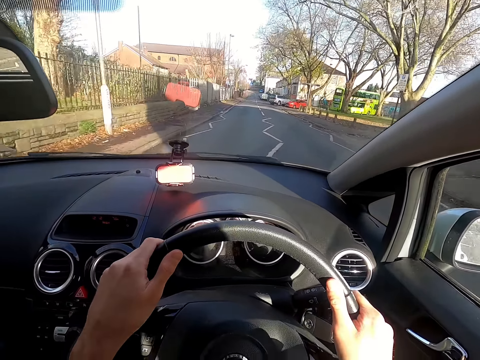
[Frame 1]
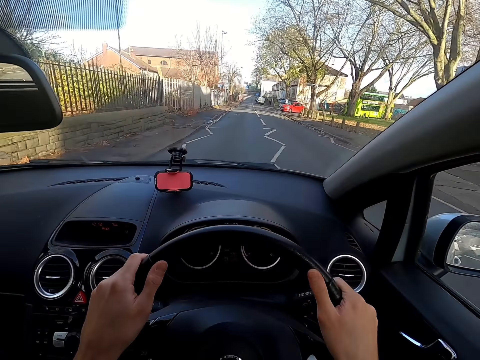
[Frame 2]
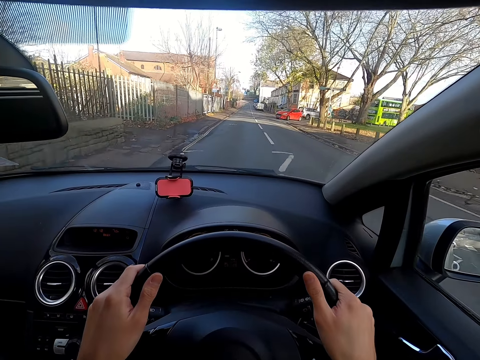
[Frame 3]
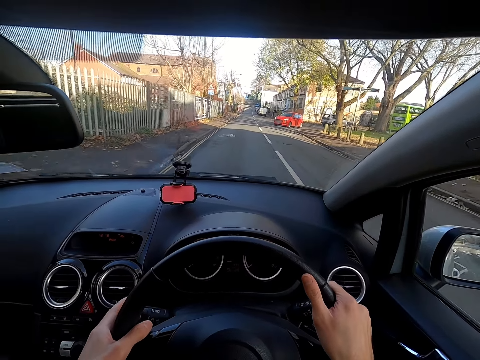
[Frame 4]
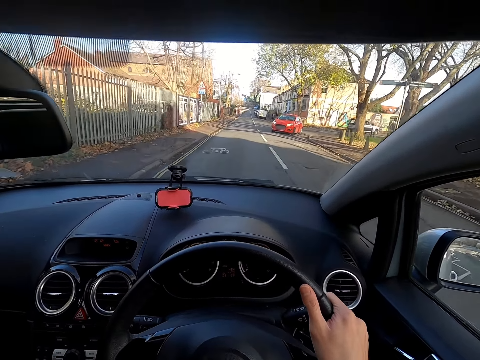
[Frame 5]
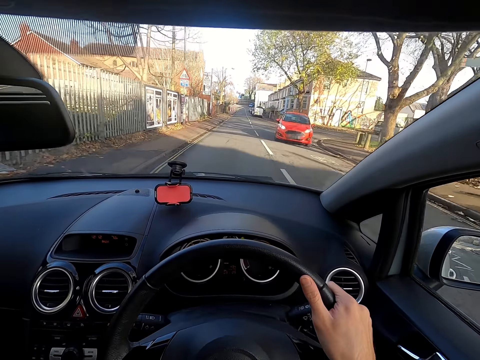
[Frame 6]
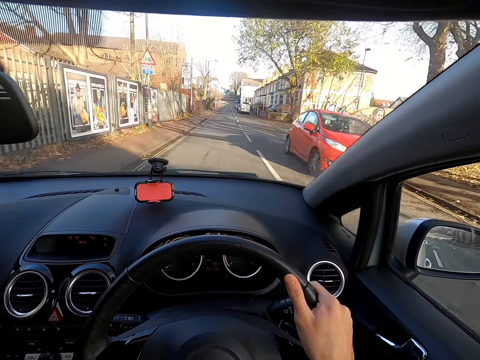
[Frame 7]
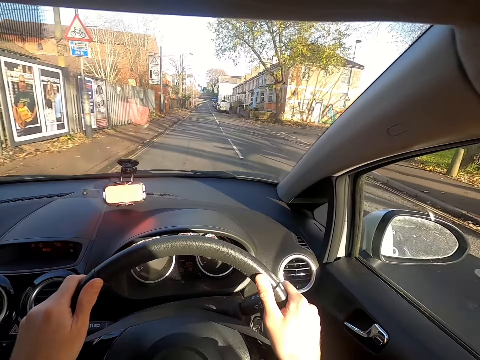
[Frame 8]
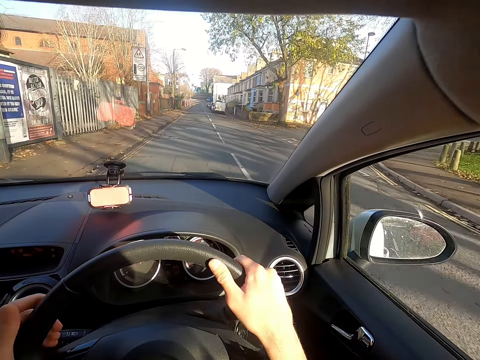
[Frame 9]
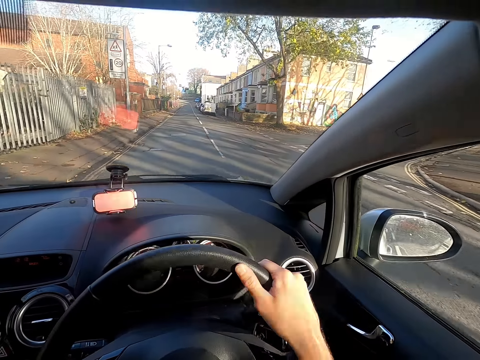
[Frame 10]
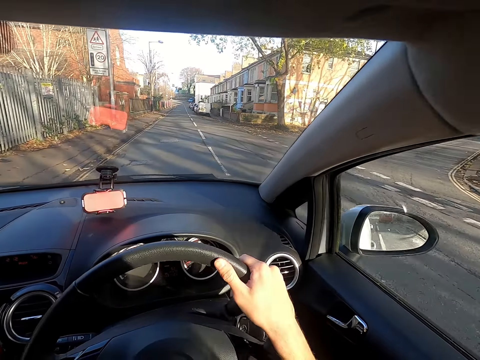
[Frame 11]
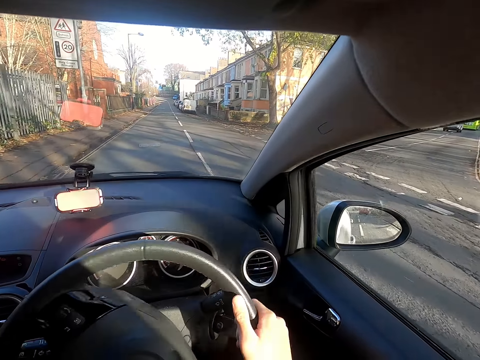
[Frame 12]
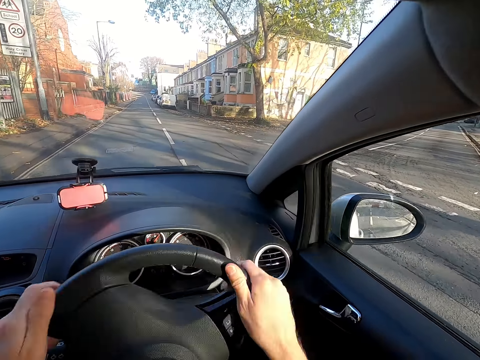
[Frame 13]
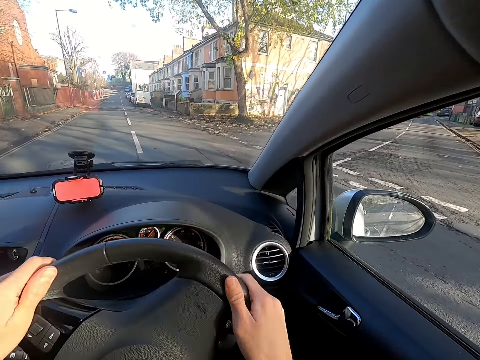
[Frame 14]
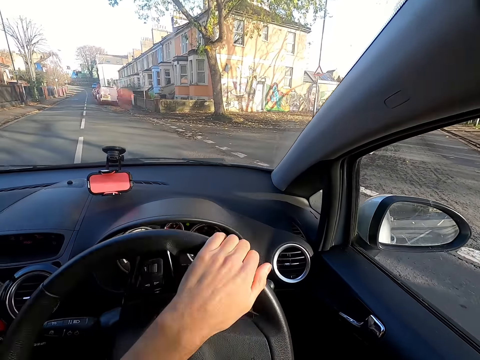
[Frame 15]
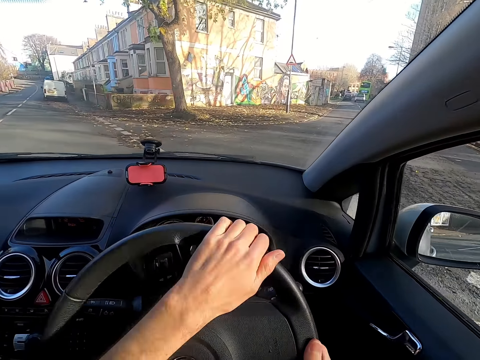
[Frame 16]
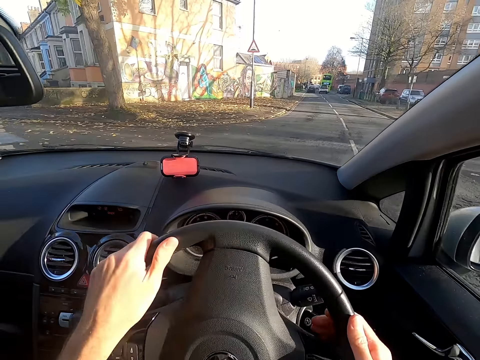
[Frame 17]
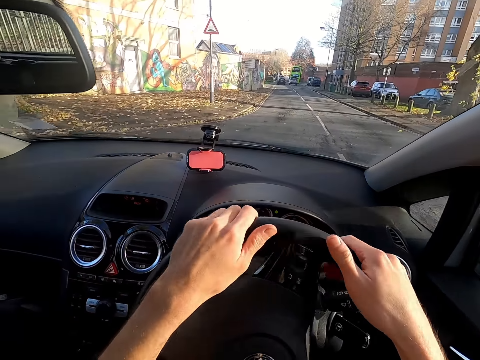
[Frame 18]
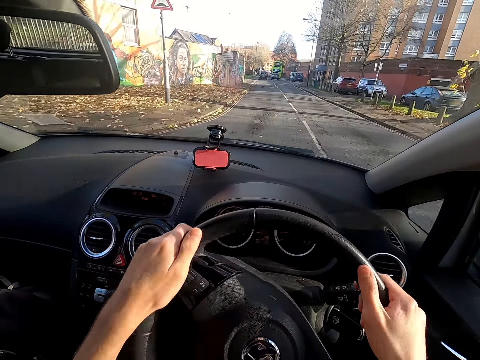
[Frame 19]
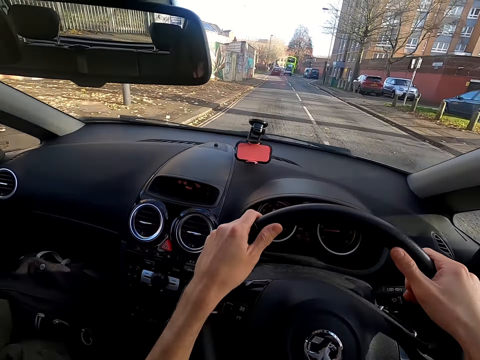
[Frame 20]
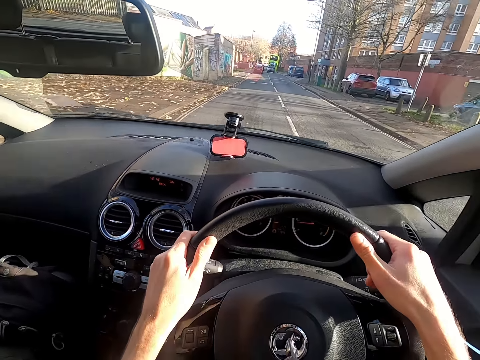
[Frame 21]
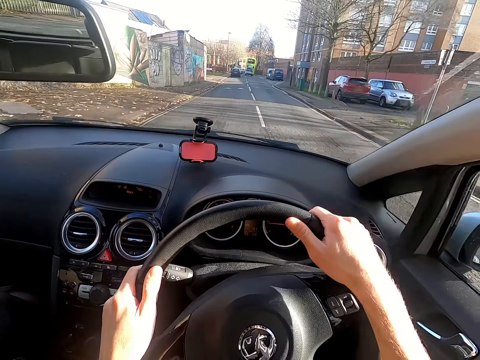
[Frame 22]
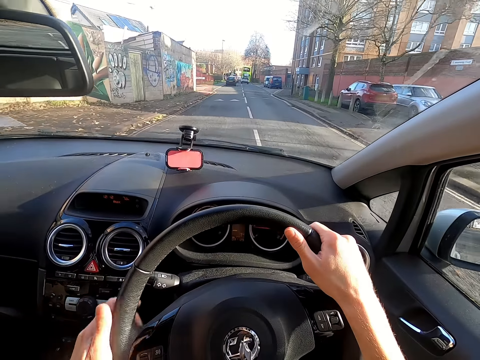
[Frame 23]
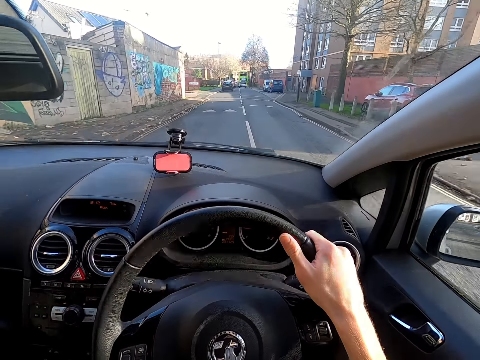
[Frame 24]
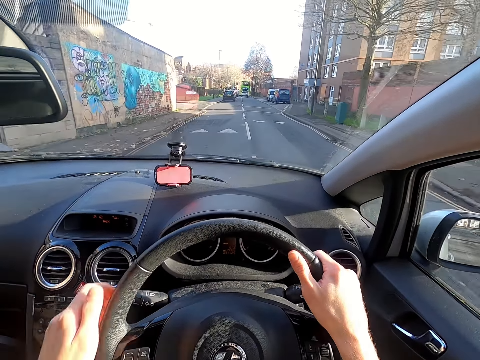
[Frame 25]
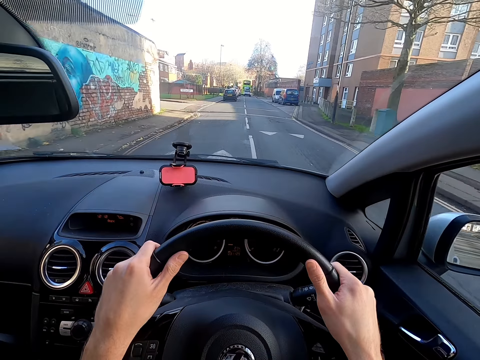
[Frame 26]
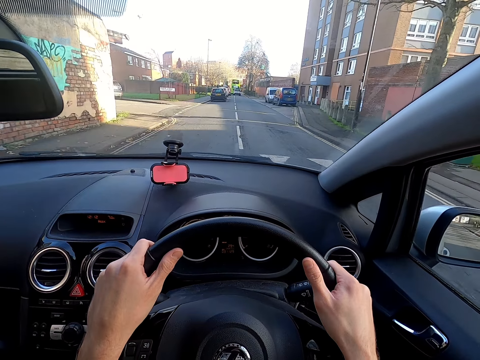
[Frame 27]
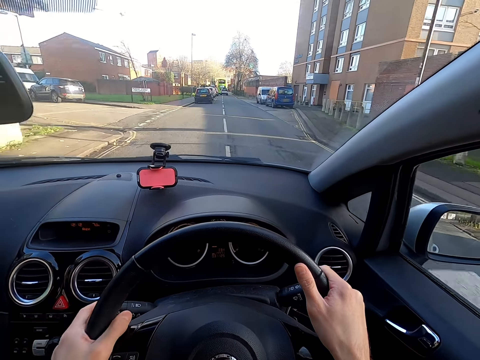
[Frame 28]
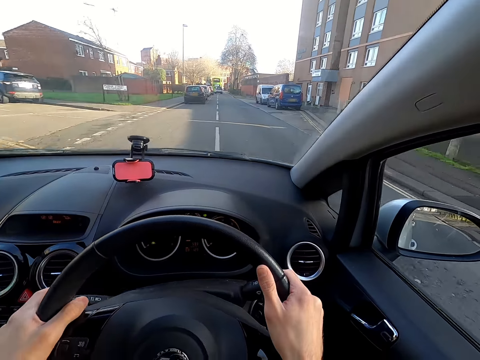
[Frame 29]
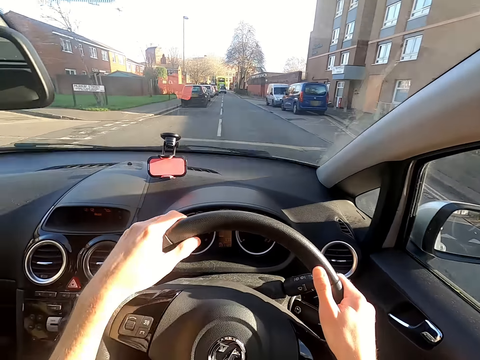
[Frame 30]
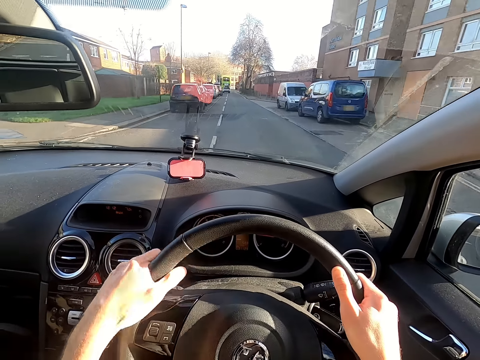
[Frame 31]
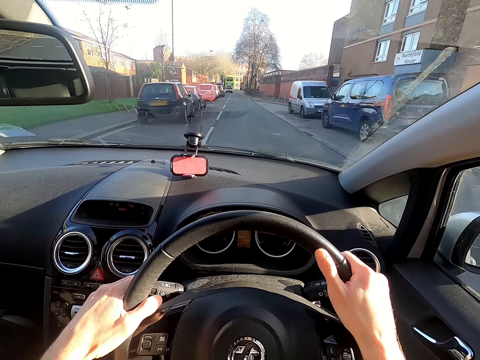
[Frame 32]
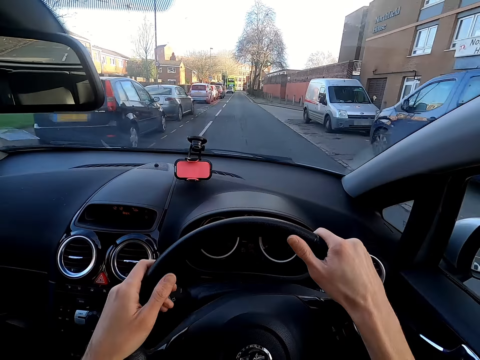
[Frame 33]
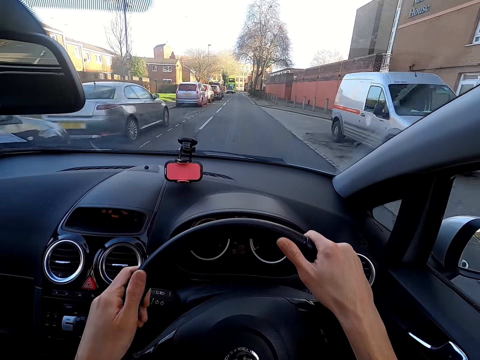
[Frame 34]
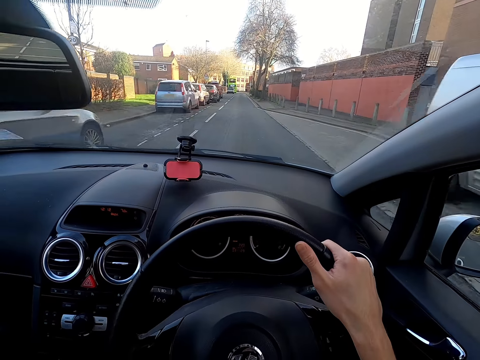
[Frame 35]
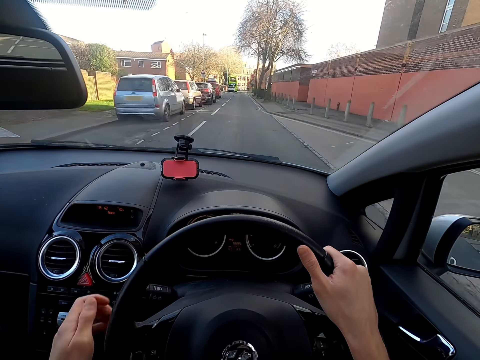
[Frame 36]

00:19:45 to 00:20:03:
The camera wearer pushes the car's turn signal lever with his left hand. He turns right. He drives. He pushes the turn signal lever with his left hand.

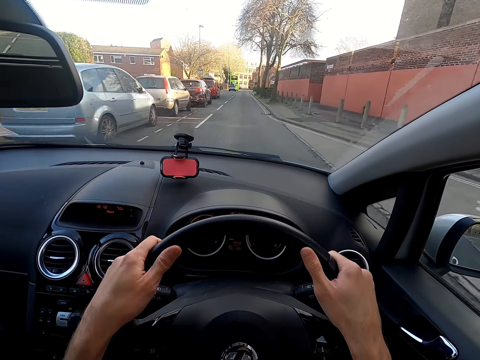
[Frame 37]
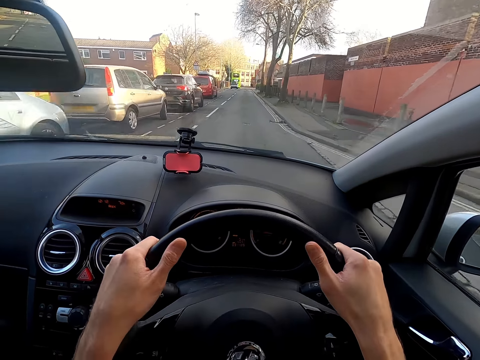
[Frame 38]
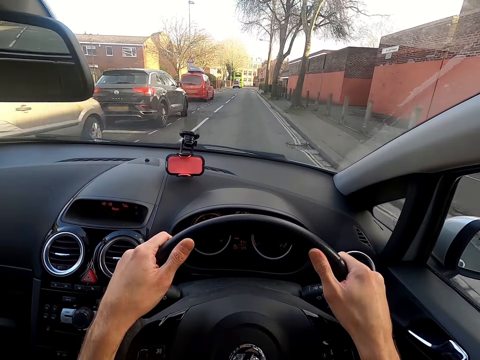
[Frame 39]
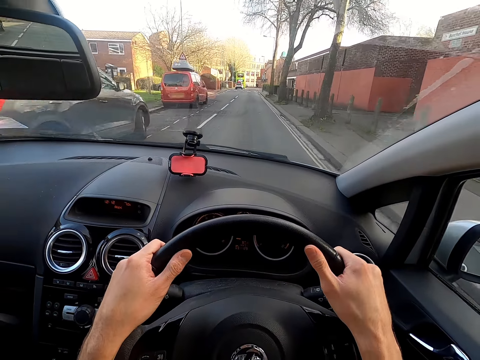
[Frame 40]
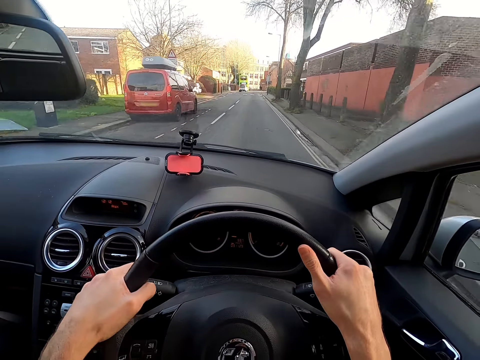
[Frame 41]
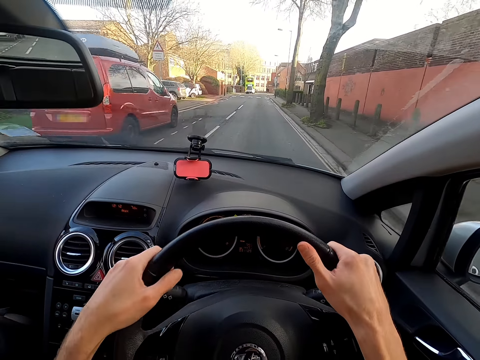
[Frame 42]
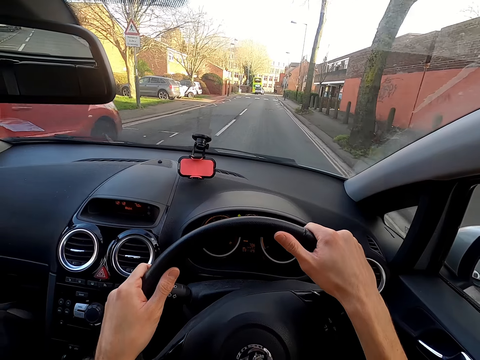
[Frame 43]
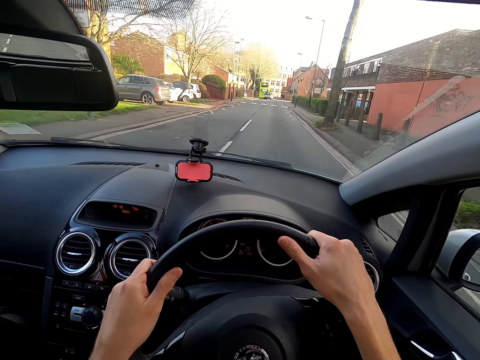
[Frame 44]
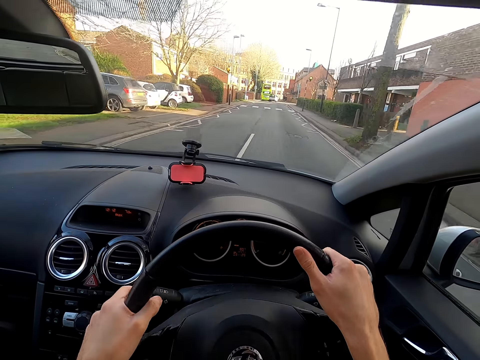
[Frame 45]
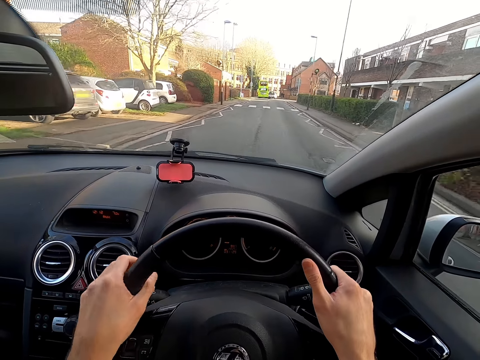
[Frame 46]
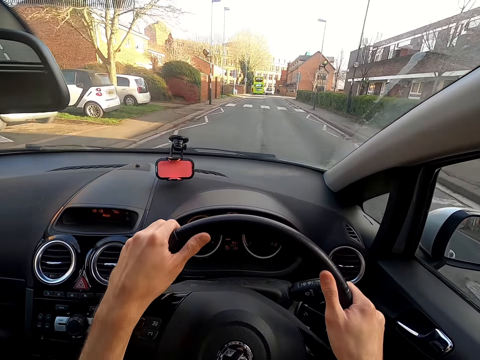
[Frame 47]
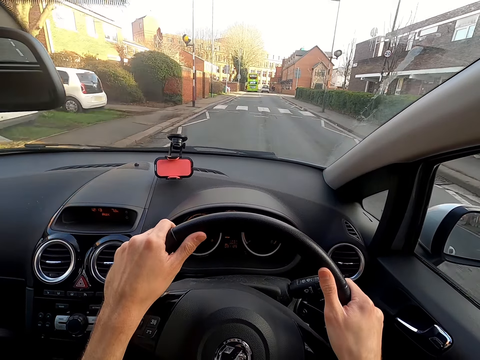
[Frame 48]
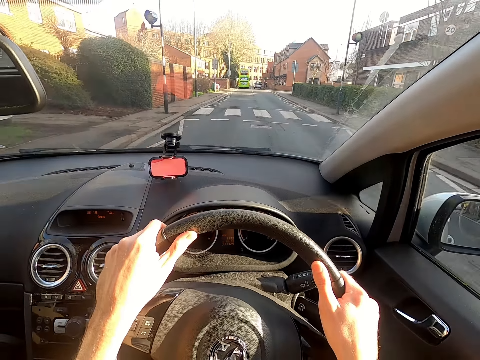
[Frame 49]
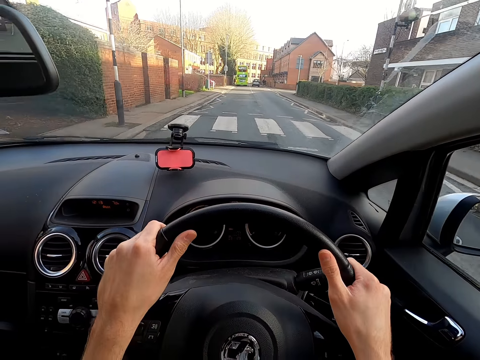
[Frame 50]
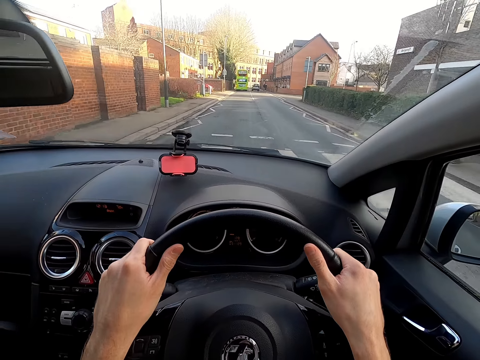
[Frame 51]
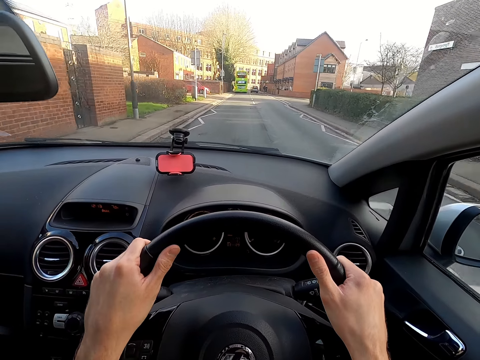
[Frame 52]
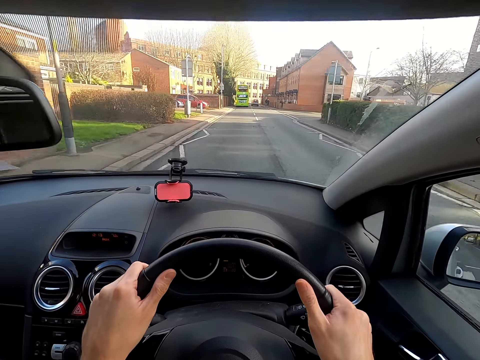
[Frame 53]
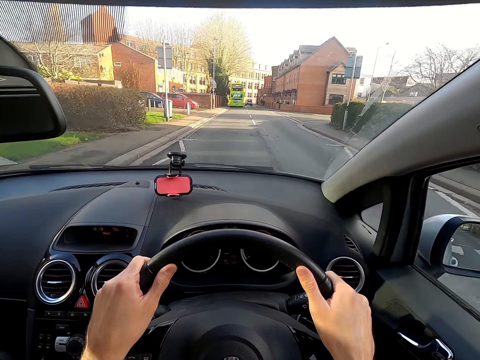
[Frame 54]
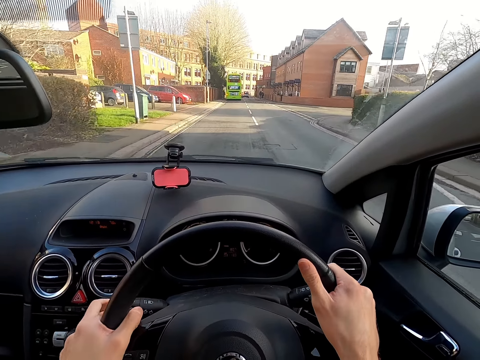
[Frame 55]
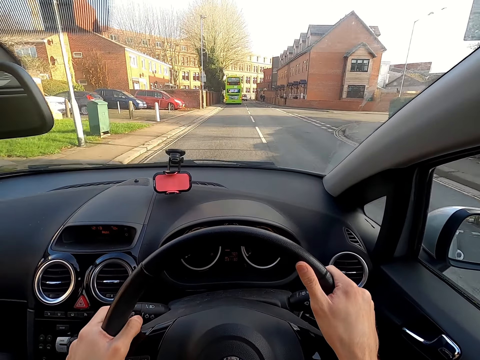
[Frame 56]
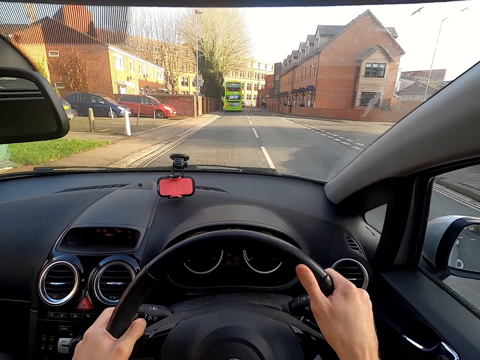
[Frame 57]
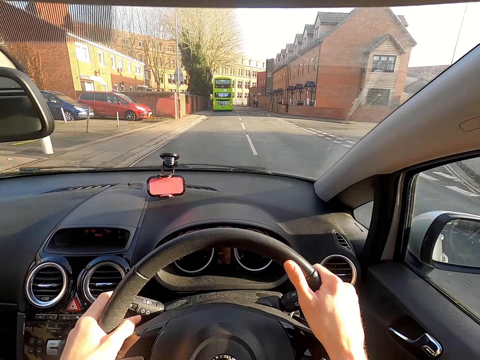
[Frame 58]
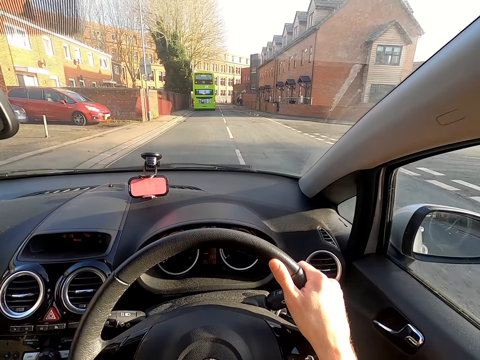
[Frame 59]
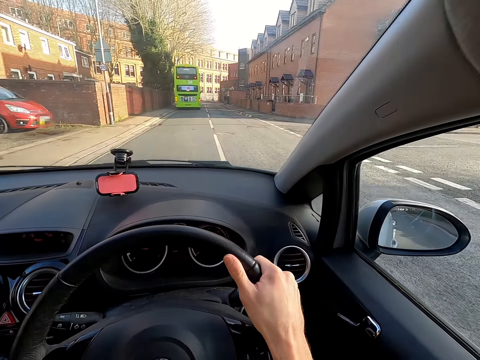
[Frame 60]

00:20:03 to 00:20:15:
The camera wearer pushes the turn signal lever with his left hand. He pushes the turn signal lever again.
